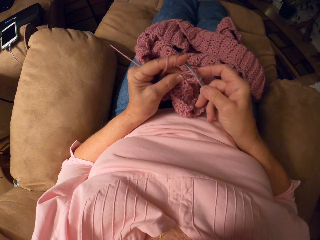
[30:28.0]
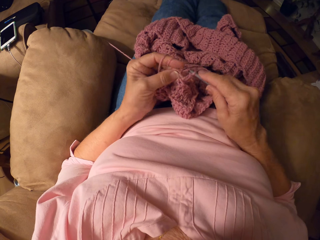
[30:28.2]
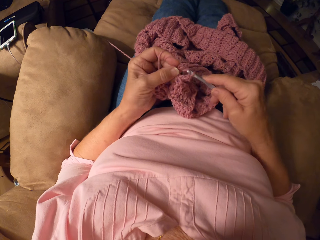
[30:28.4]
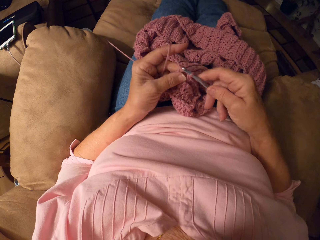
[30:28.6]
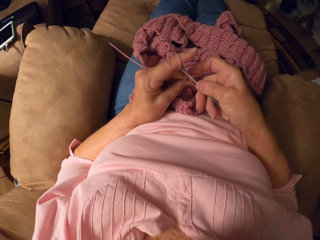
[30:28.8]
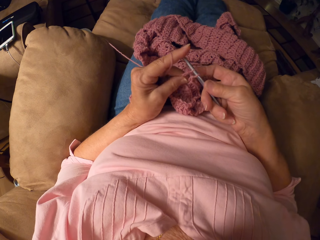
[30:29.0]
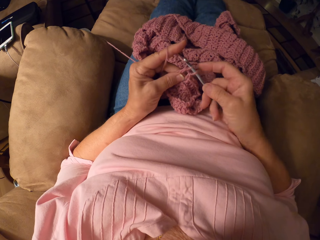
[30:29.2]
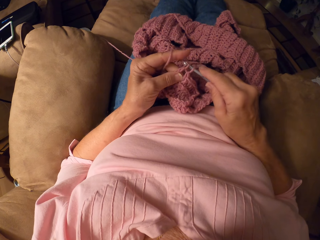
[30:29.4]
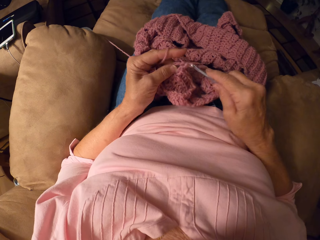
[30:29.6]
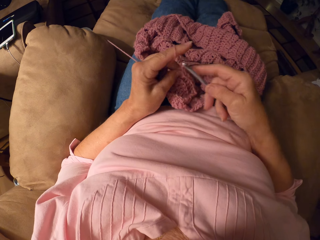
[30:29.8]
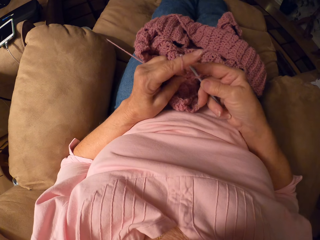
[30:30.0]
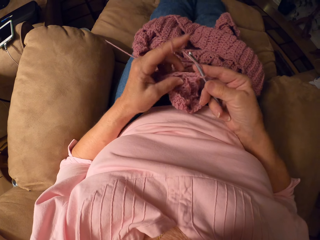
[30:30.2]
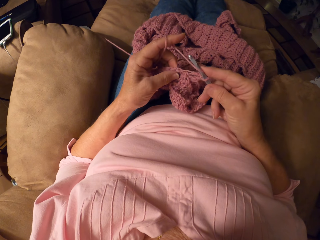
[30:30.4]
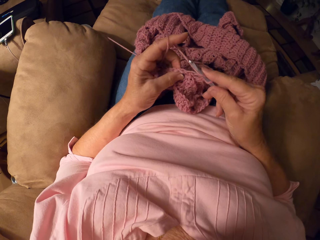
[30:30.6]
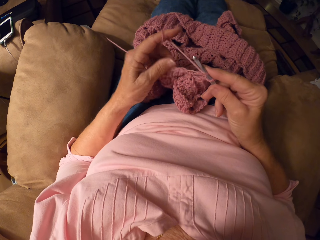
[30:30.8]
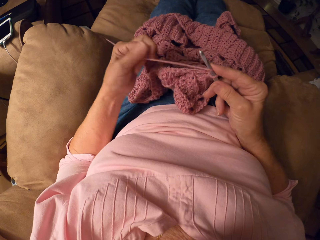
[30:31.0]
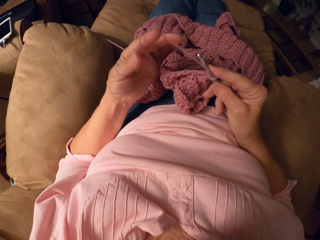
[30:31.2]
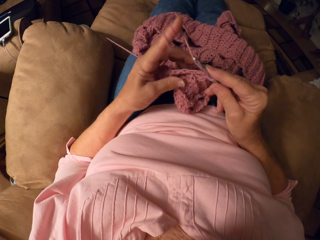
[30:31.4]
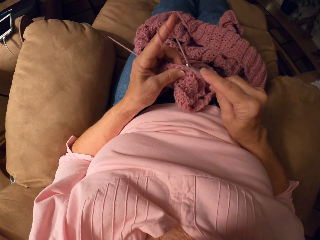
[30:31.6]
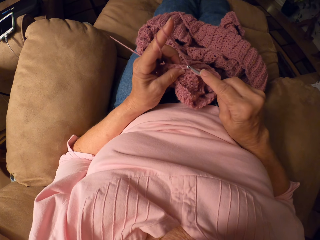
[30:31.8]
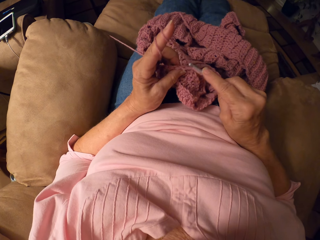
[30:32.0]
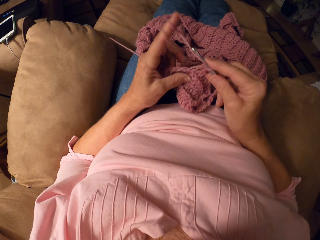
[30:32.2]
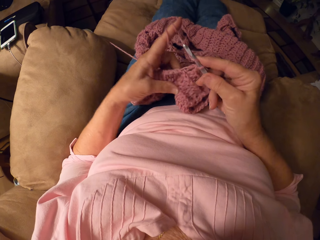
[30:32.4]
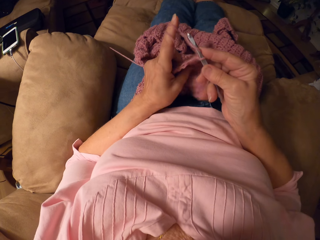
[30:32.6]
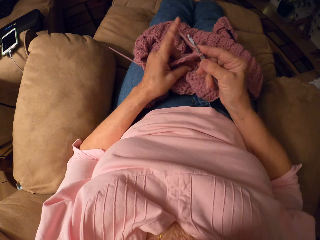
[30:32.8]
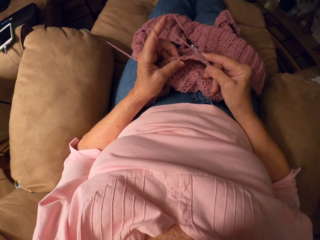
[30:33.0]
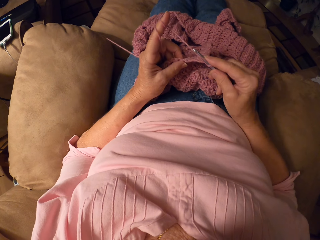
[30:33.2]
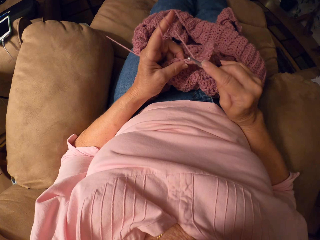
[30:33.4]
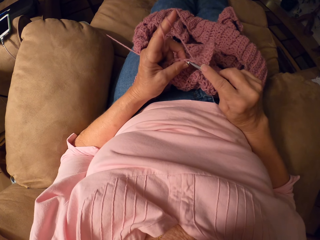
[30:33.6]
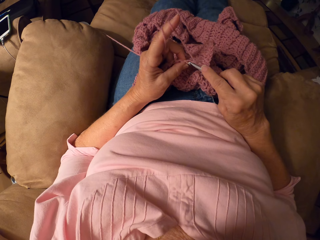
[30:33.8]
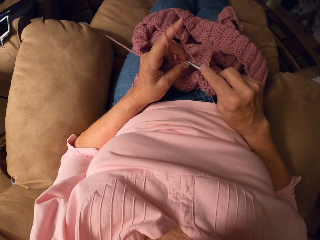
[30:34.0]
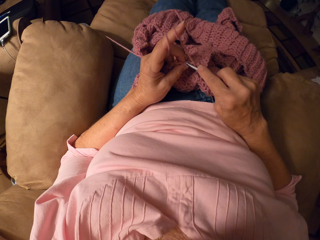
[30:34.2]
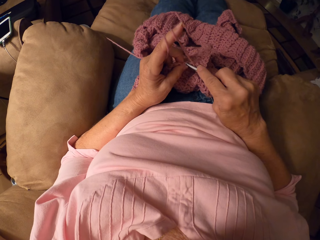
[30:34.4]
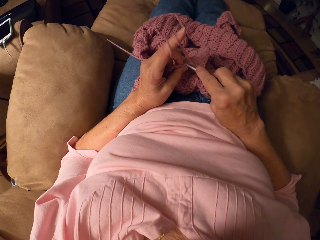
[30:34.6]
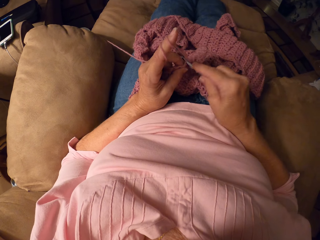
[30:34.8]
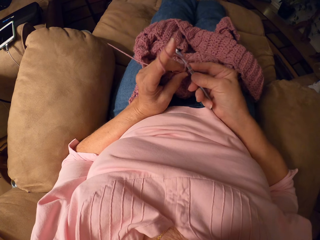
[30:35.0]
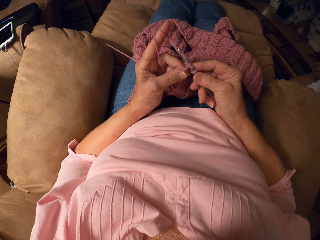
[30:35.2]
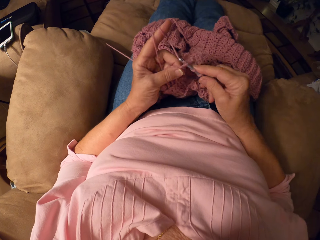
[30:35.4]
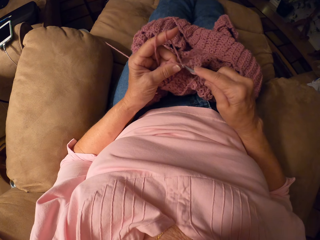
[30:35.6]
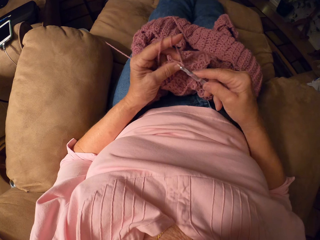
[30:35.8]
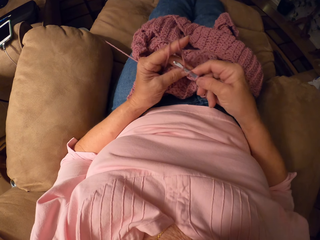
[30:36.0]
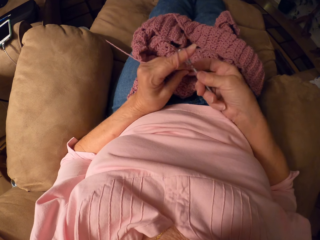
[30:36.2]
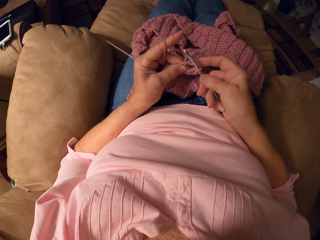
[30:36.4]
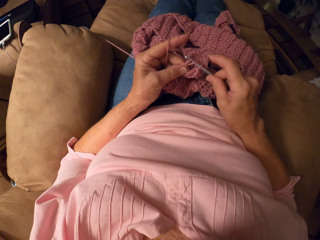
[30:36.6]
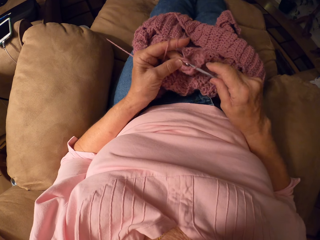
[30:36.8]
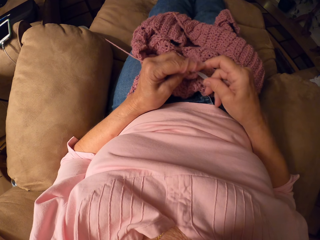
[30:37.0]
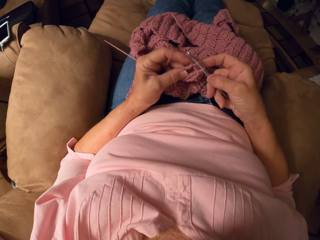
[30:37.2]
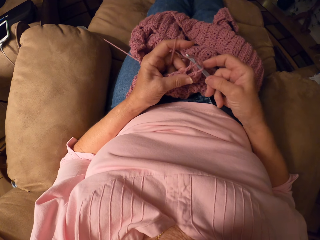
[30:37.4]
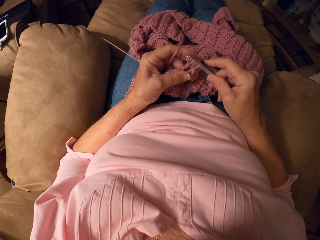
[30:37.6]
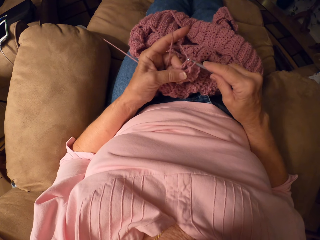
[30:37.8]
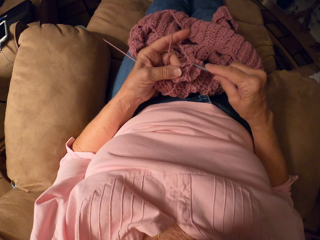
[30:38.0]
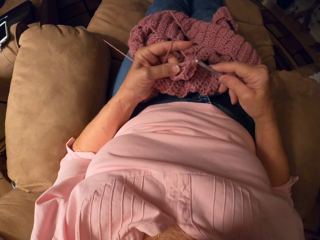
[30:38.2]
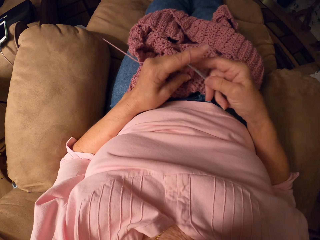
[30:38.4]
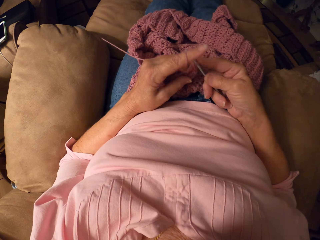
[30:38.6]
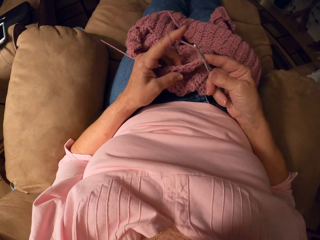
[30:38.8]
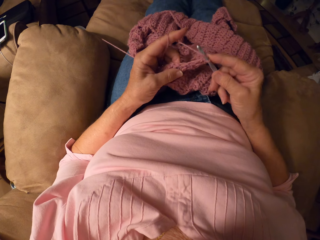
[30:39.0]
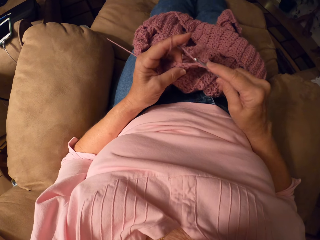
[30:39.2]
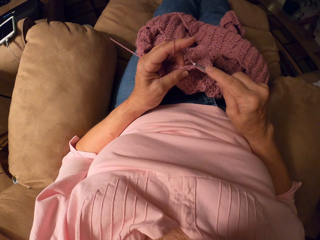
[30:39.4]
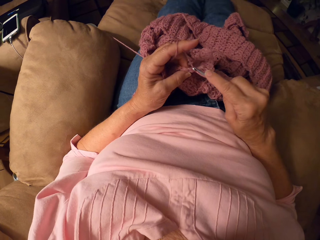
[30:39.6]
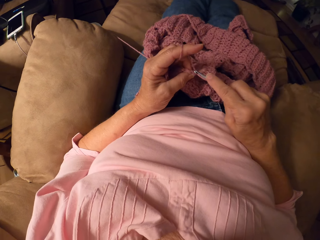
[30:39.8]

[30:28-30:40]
The camera wearer rolls yarn on her left hand. She adjusts the crochet on her lap. She crochets with the yarn and the crochet hook.

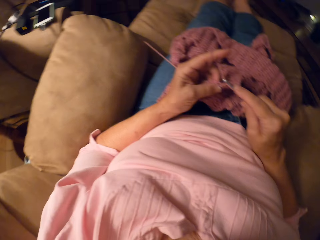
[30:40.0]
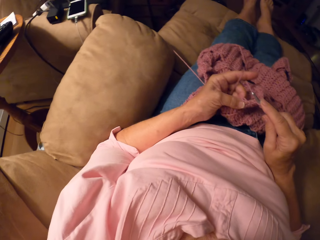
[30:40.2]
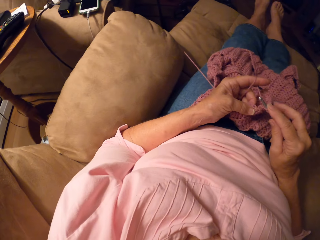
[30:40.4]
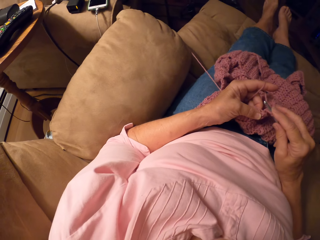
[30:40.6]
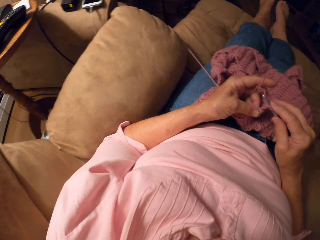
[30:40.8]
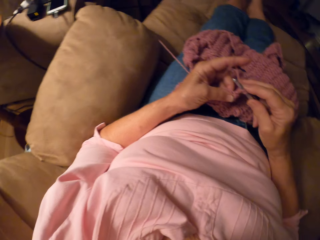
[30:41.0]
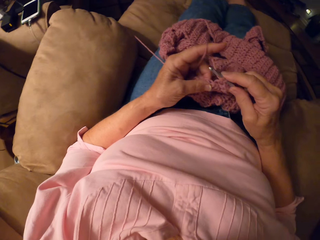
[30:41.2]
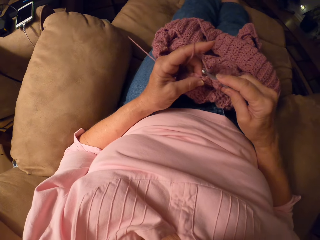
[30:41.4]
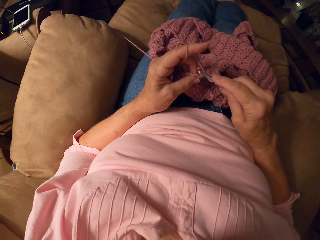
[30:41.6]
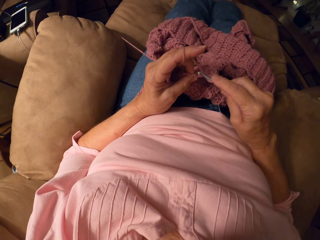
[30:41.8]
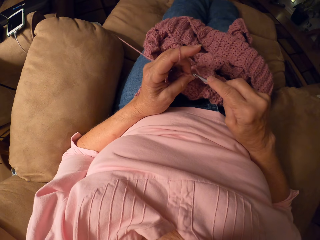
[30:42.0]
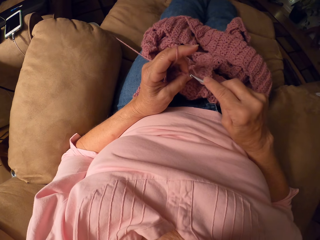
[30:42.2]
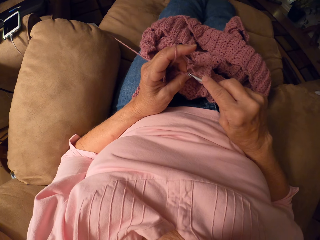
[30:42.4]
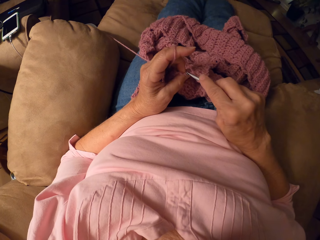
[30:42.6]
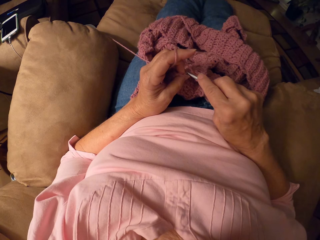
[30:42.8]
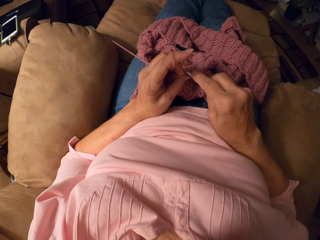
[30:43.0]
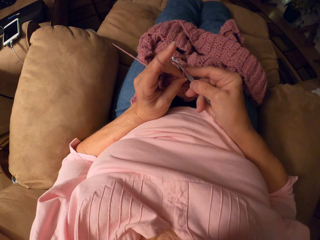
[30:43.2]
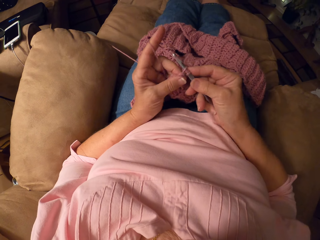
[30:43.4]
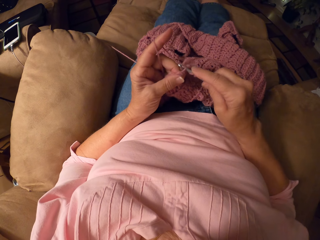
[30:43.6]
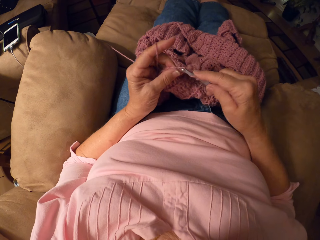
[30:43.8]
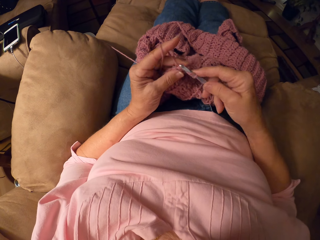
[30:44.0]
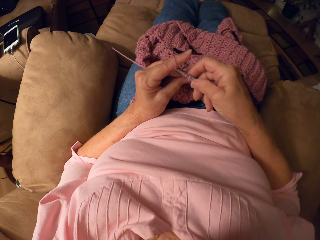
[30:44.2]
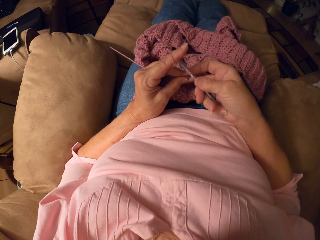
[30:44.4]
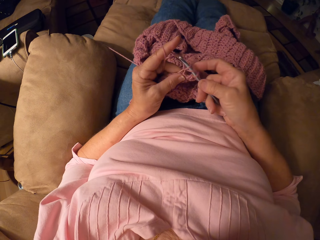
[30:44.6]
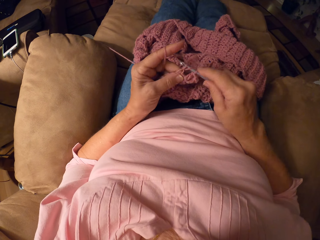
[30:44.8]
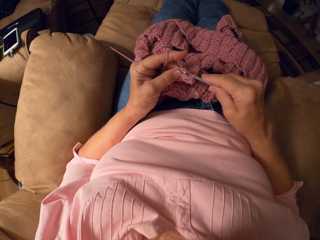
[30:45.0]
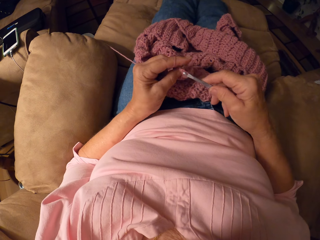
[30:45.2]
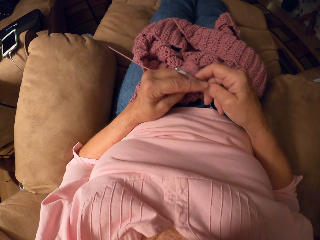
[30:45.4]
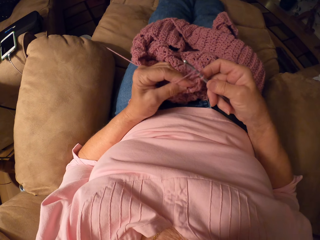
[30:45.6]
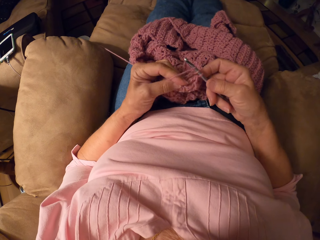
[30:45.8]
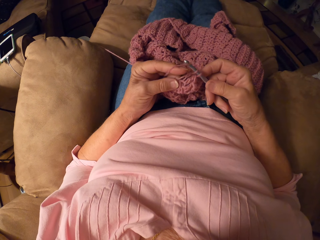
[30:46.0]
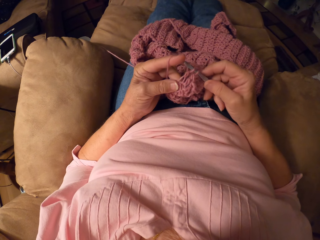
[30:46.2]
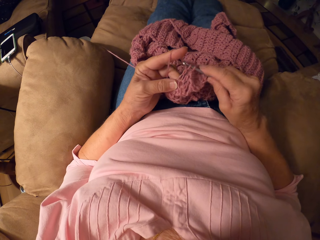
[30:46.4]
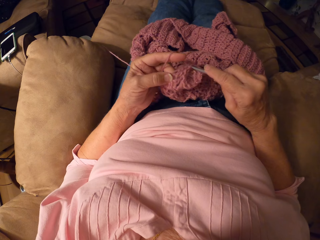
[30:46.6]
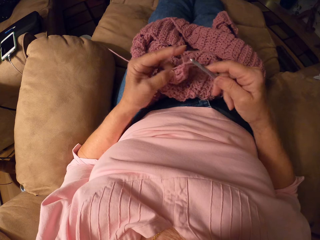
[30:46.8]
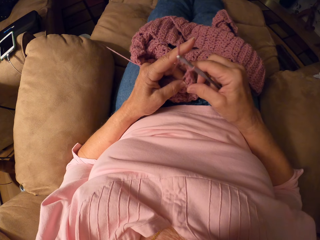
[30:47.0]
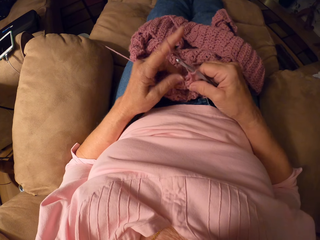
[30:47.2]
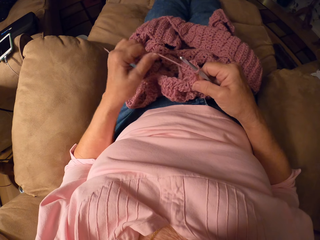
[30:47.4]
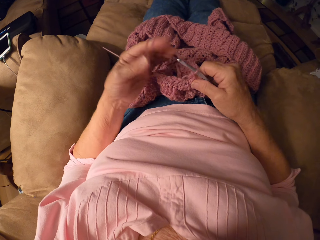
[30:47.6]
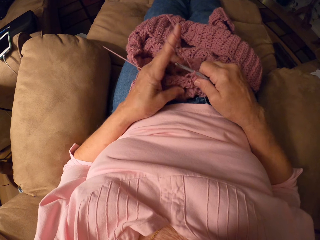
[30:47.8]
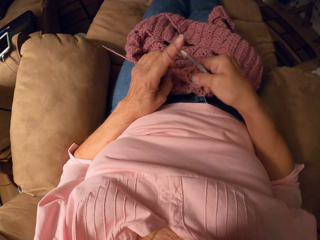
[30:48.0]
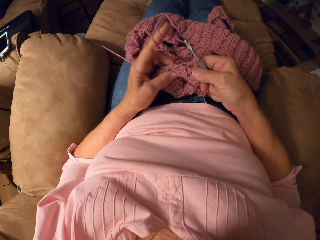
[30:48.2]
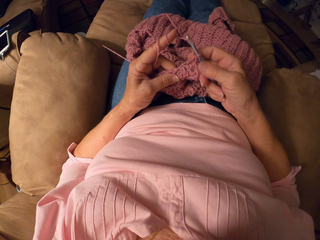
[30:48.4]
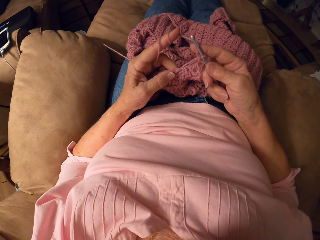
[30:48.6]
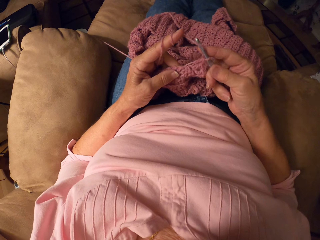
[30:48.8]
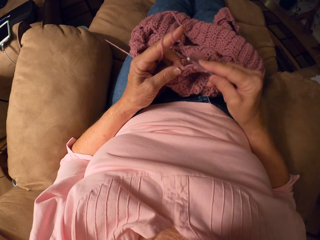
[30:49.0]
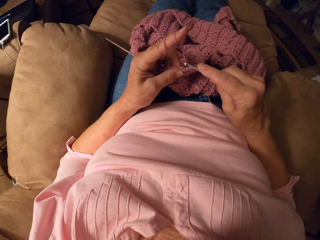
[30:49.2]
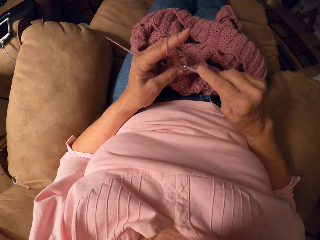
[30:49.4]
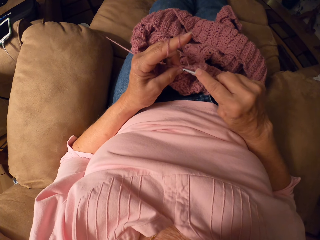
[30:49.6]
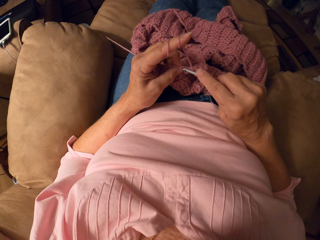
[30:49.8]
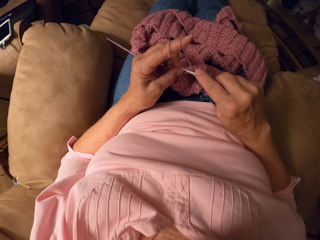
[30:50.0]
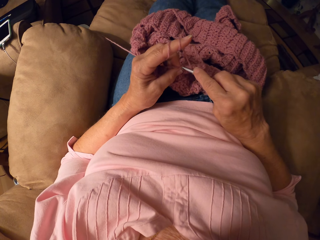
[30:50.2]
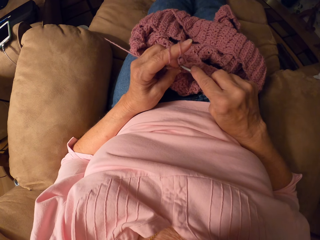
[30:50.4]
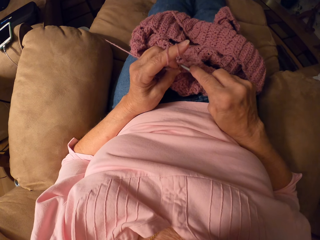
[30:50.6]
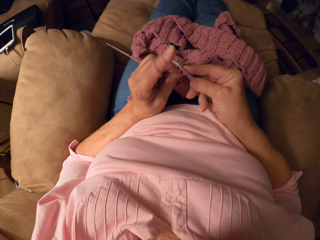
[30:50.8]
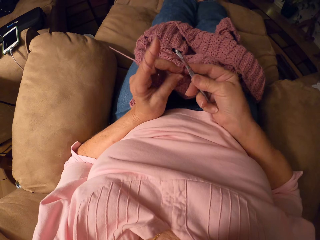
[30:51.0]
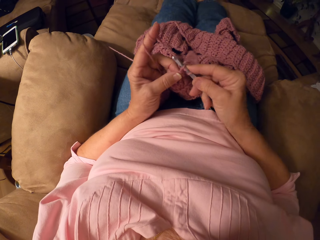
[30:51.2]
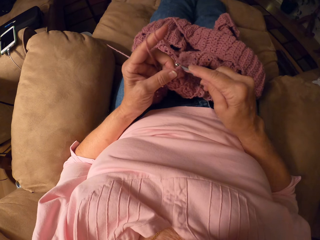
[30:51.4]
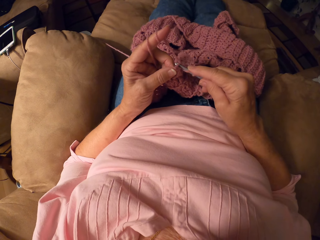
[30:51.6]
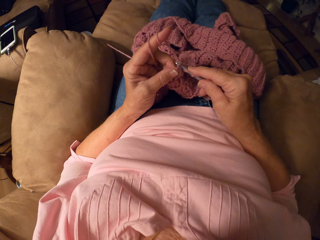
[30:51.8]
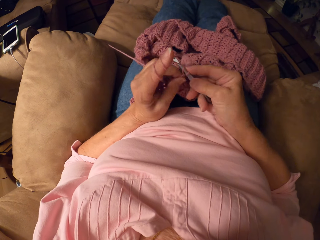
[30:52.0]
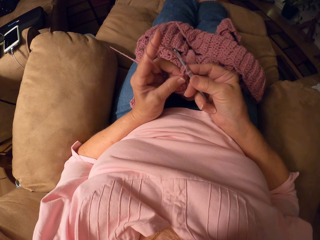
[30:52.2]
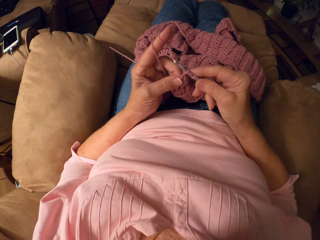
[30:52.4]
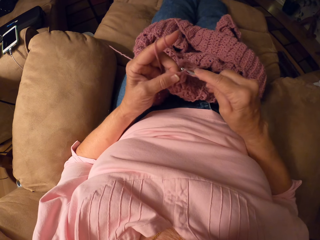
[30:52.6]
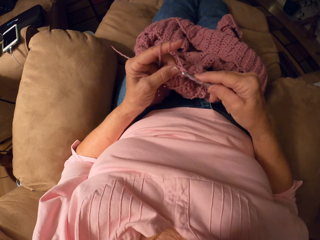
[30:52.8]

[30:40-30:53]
The camera wearer rolls yarn on her left hand. She crochets with the yarn and the crochet hook.
